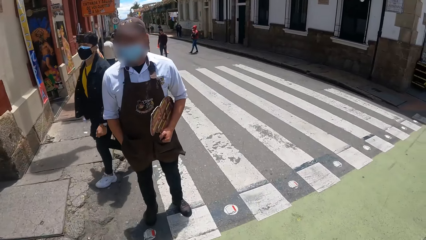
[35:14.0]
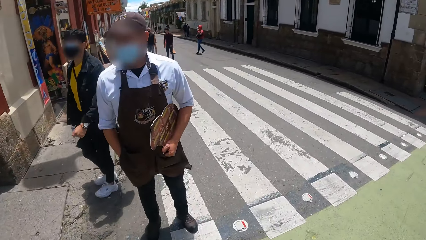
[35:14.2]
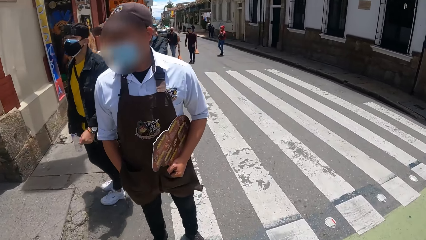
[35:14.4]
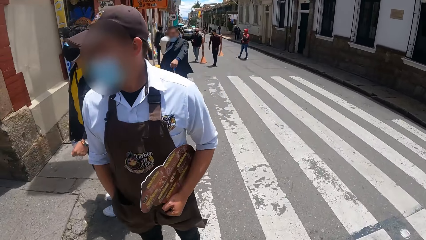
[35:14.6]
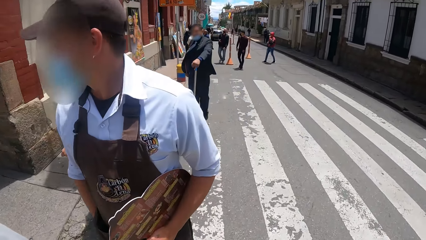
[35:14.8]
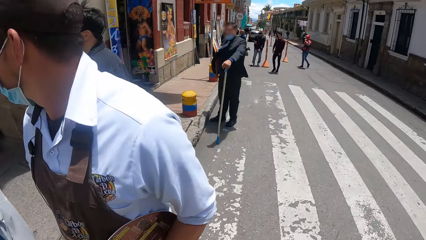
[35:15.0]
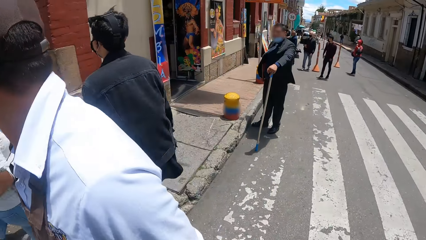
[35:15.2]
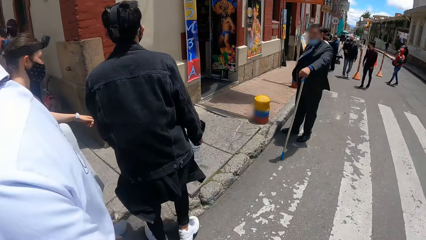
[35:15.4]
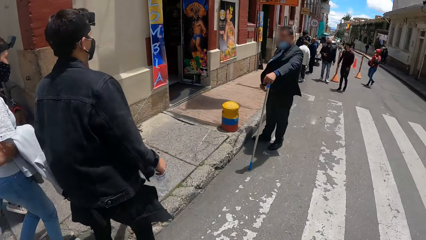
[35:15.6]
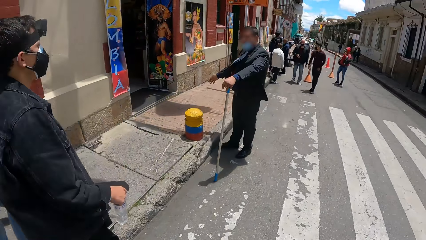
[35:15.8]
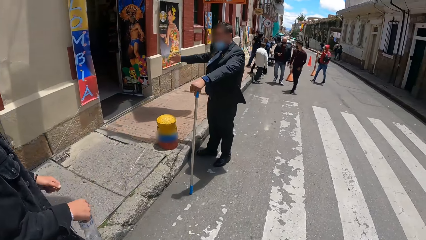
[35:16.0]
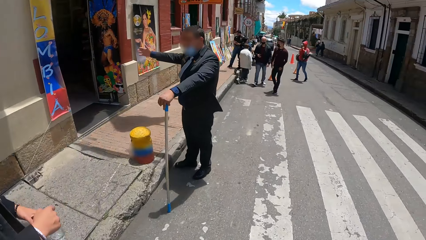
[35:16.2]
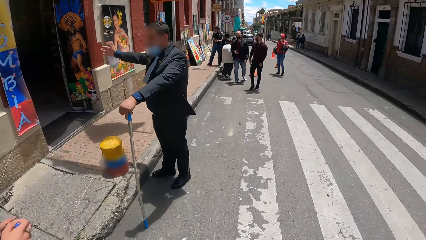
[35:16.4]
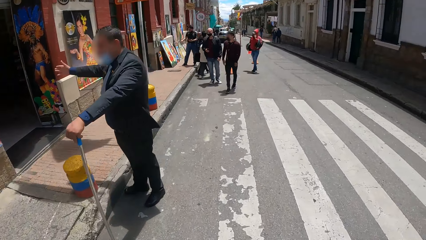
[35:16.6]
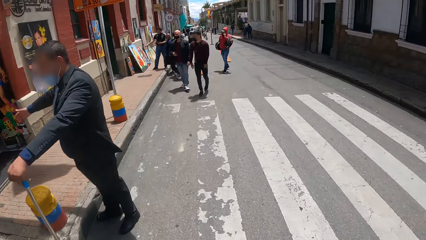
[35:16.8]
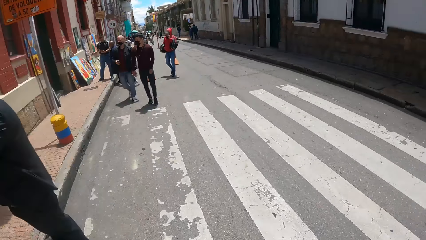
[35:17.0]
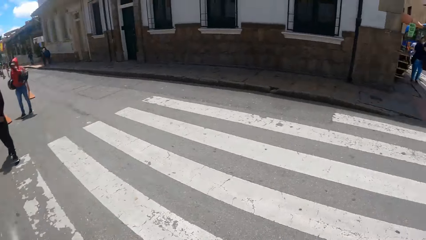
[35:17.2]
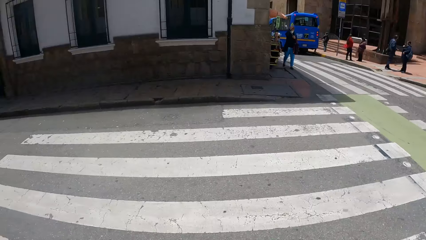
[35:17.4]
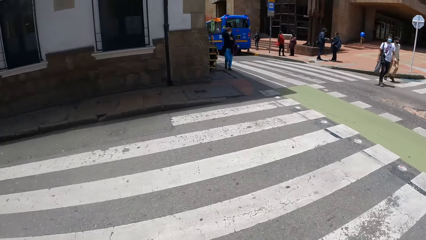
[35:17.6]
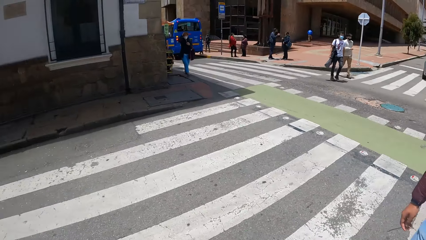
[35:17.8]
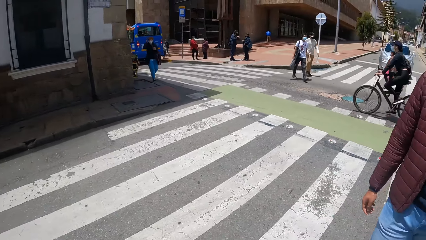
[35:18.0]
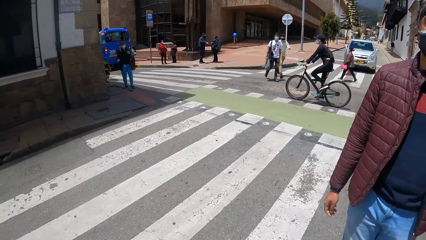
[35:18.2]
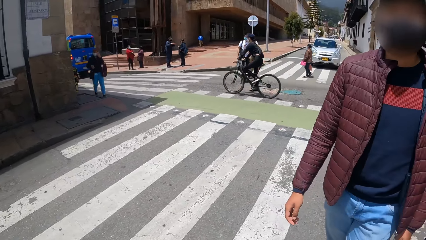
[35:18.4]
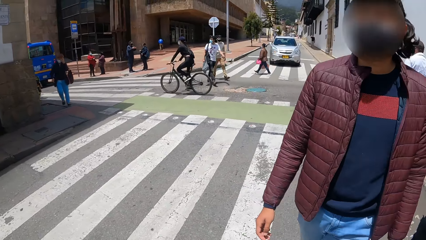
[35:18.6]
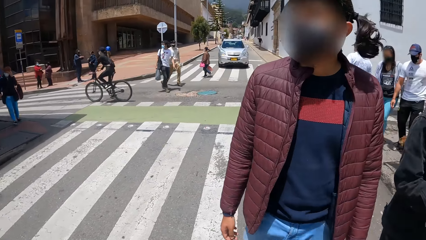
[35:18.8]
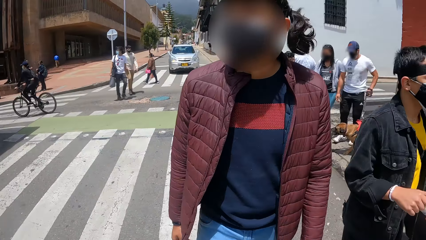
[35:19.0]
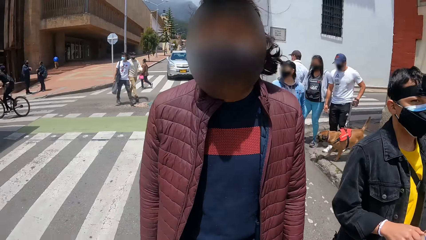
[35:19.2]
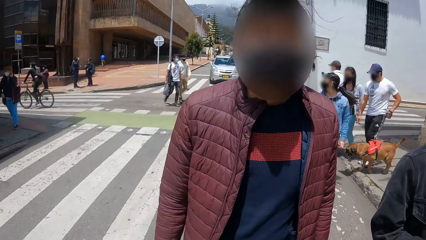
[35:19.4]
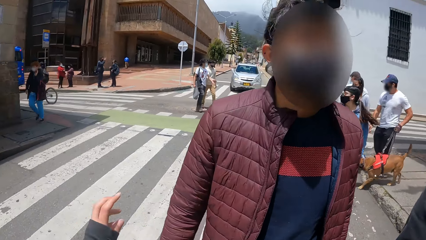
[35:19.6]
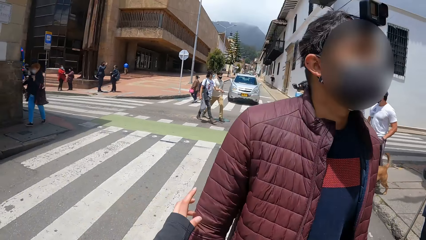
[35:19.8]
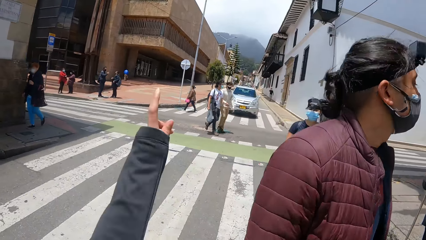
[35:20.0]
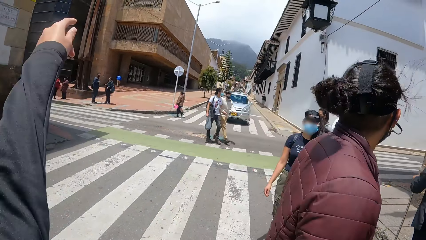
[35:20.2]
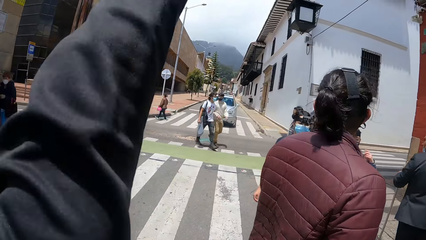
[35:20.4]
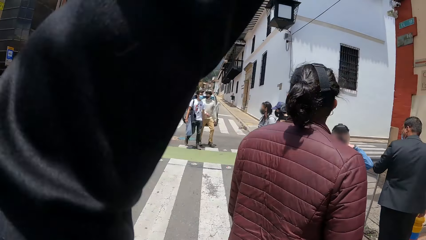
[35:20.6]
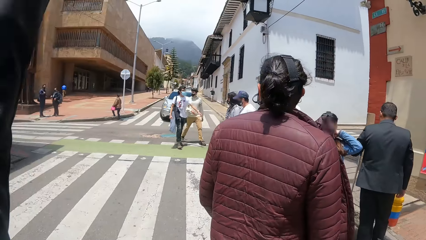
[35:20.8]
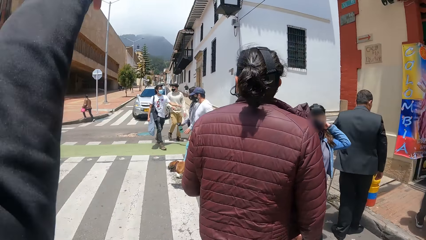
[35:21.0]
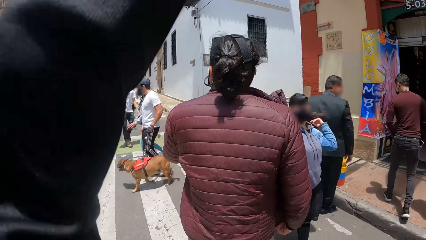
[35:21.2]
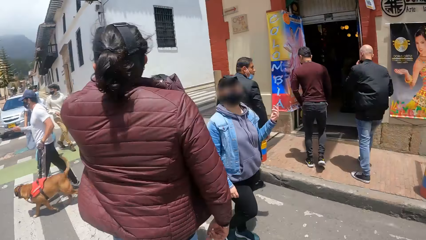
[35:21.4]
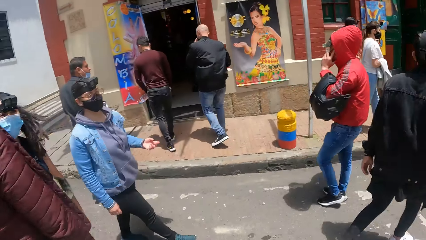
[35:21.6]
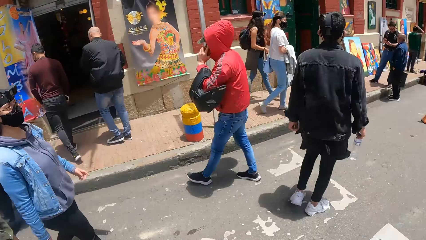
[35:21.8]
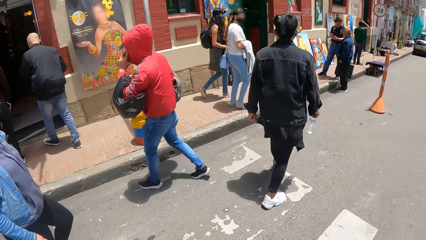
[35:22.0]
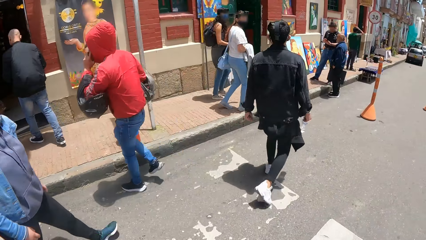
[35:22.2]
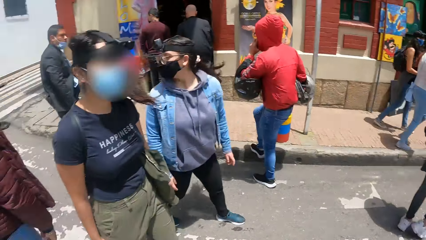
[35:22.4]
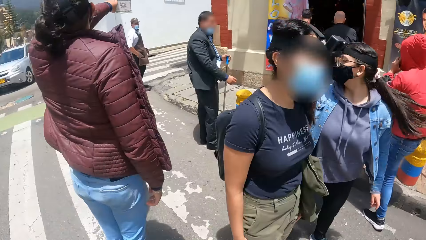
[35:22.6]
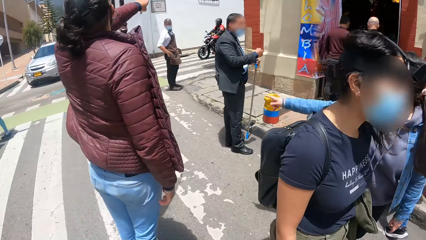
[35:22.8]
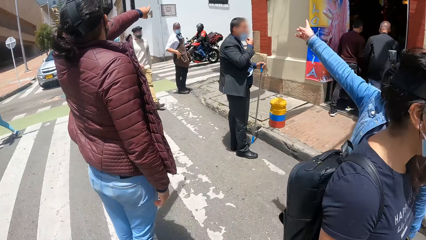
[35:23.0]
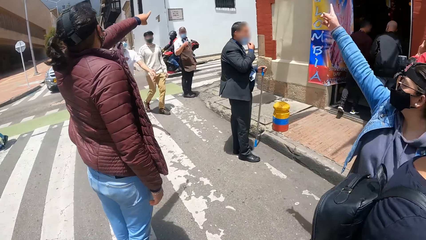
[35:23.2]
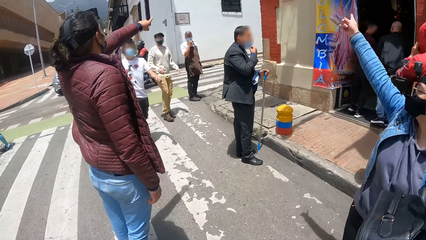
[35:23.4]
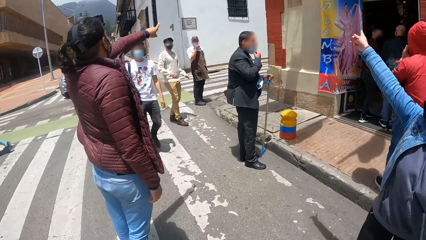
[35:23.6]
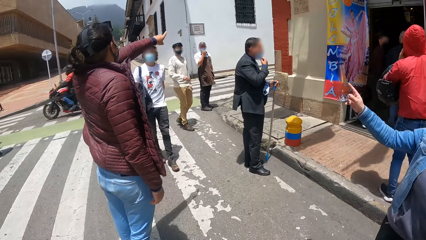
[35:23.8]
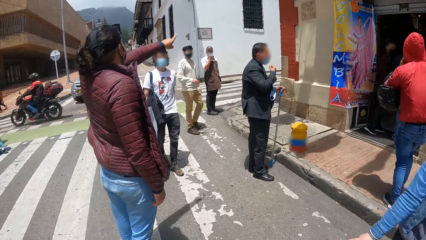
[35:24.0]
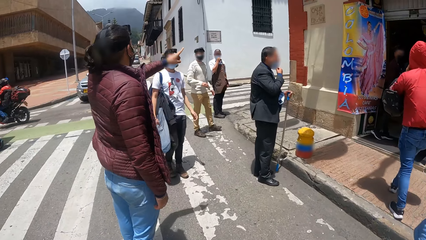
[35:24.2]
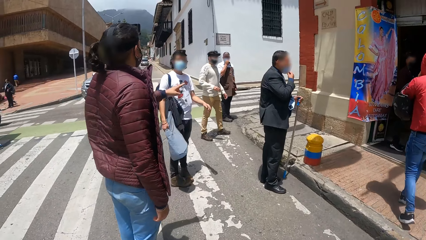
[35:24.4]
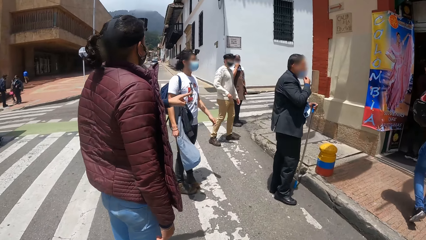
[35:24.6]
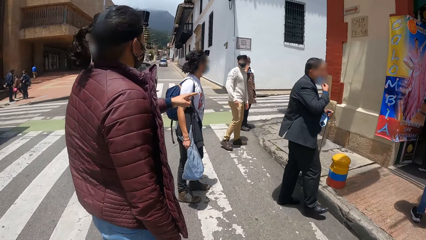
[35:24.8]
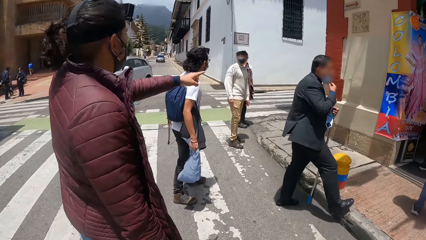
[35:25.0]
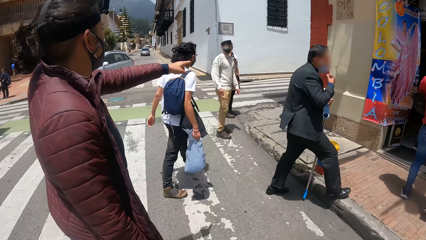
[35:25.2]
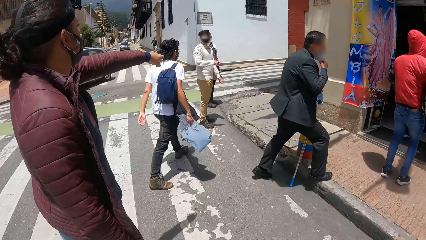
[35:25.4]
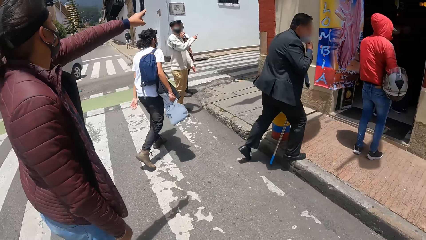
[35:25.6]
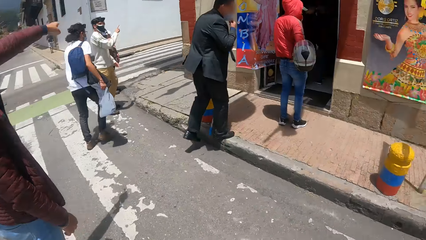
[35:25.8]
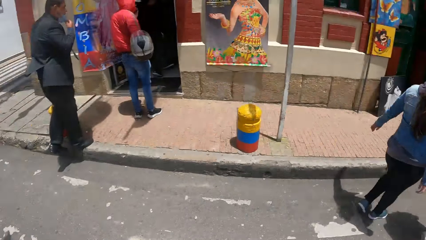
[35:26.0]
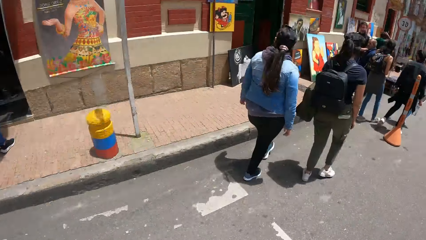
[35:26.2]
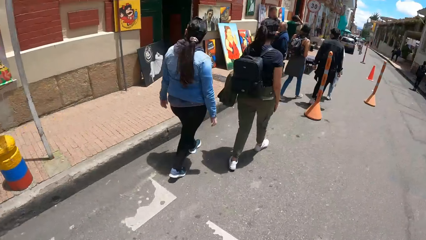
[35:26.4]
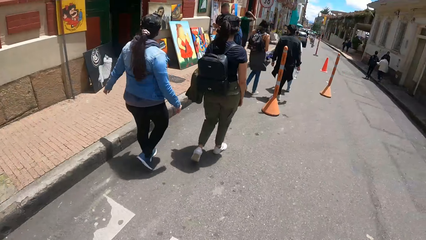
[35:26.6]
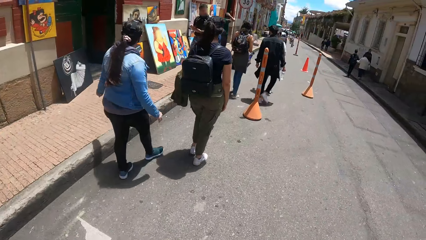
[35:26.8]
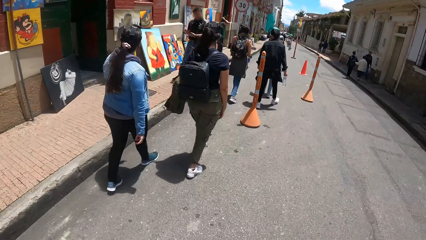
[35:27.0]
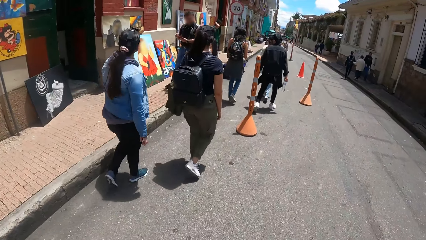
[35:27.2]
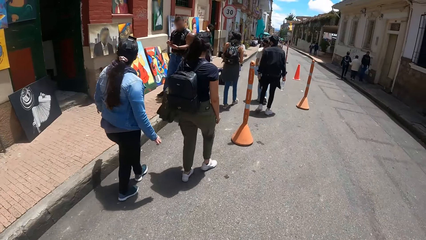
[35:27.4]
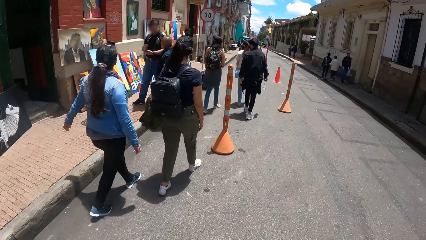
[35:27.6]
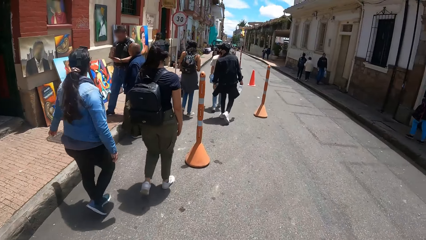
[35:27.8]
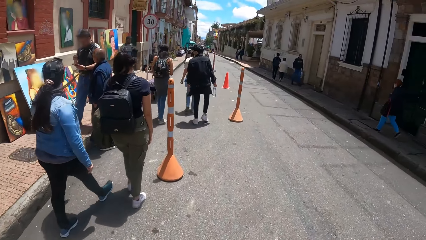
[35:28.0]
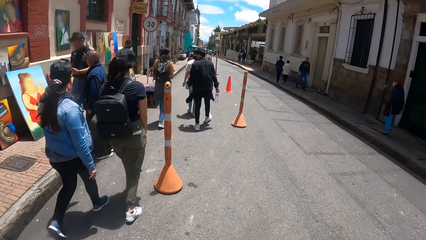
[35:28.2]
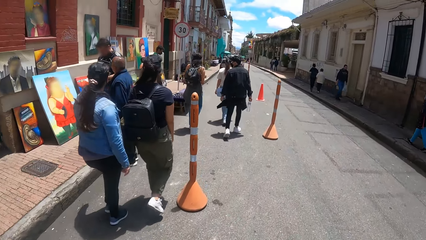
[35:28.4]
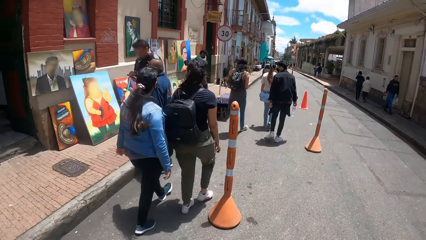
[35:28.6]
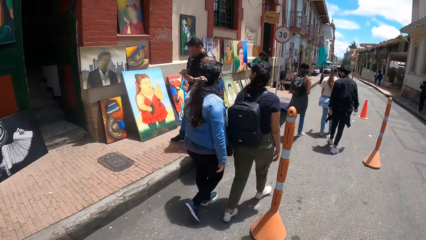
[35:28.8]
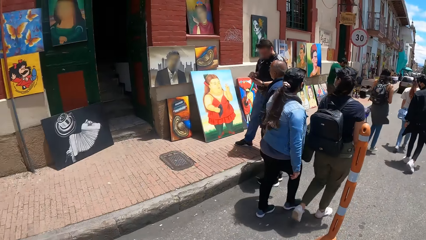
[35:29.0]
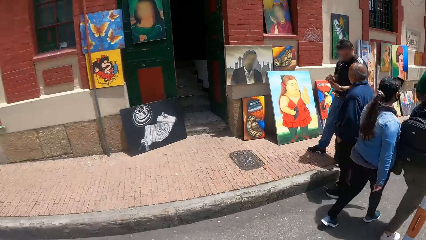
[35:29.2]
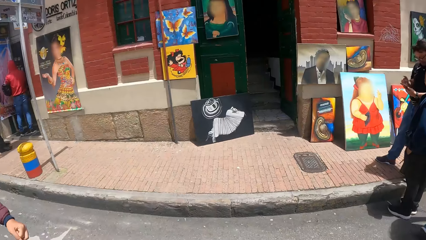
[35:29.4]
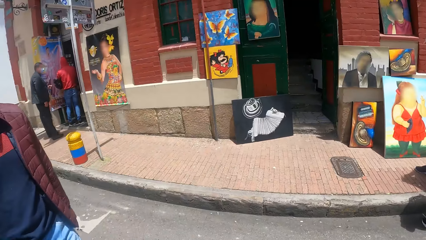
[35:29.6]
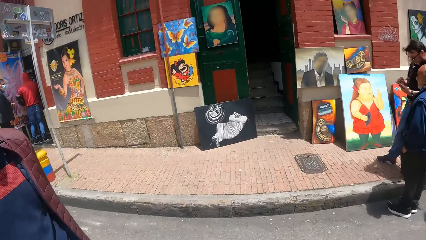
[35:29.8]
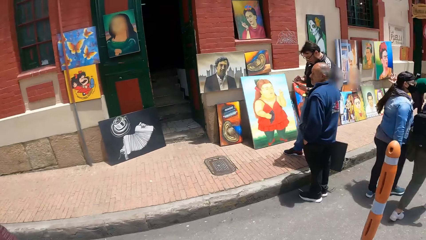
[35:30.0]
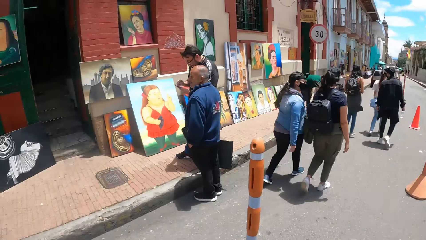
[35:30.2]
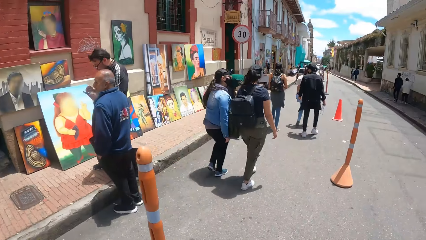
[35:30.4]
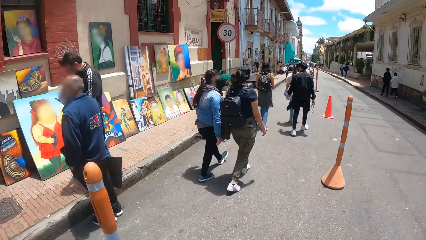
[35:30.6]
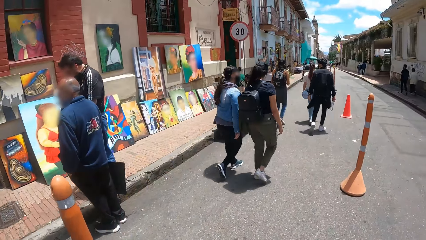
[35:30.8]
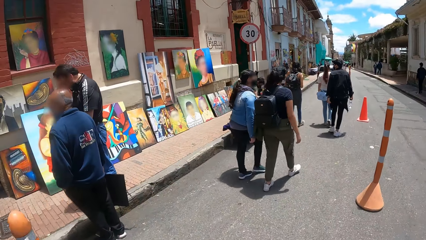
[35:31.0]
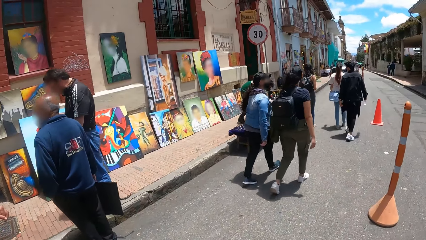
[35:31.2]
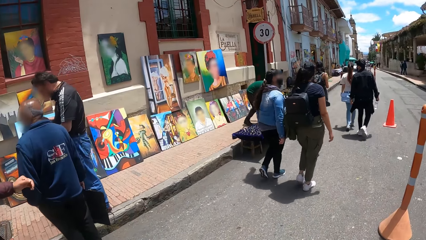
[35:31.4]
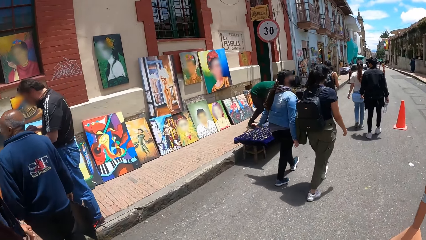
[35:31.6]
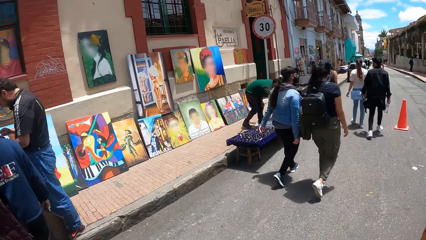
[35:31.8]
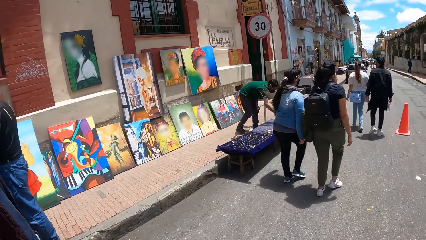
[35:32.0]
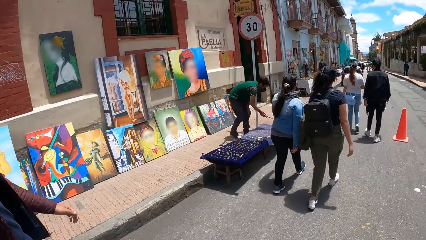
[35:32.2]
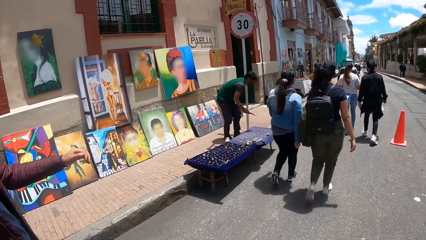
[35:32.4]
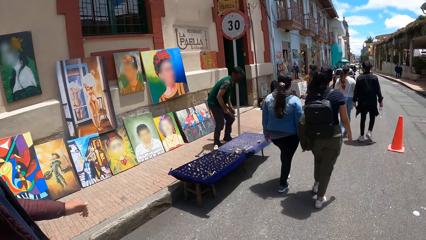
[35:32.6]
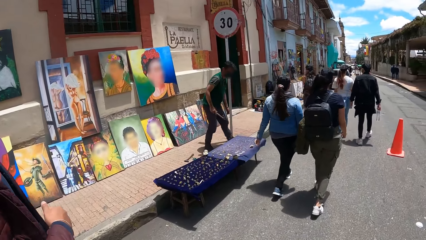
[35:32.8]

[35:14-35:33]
The camera wearer looks around. They look around. They walk in the area.
